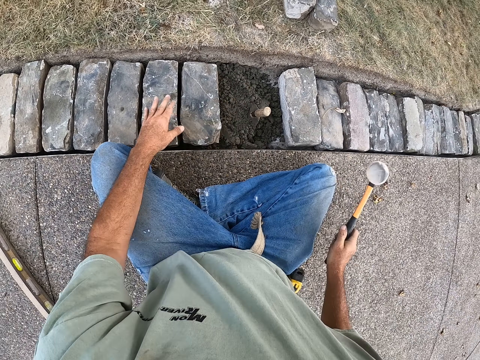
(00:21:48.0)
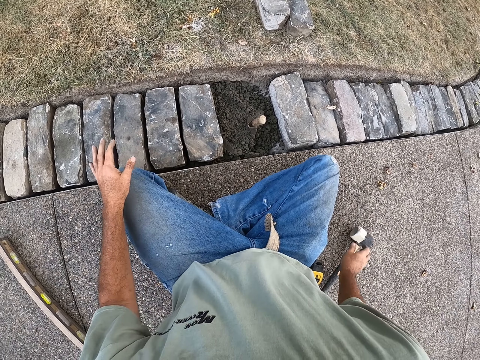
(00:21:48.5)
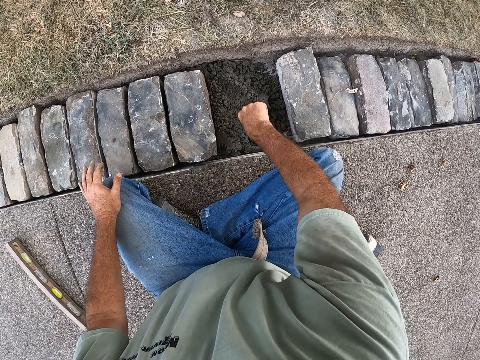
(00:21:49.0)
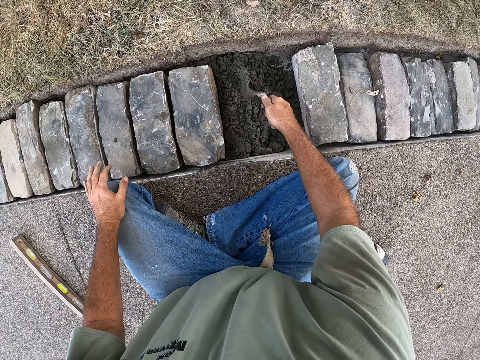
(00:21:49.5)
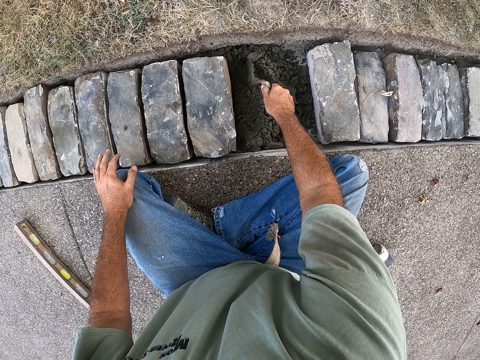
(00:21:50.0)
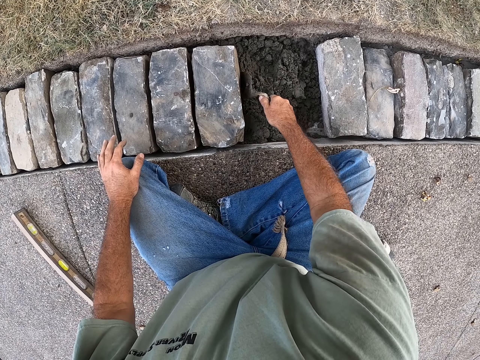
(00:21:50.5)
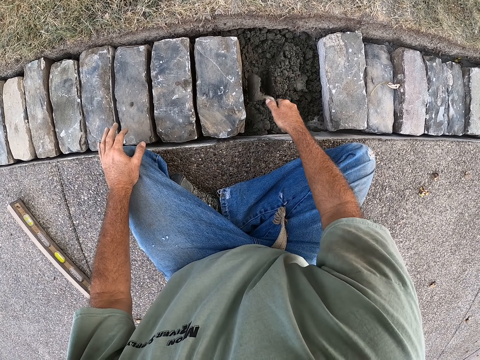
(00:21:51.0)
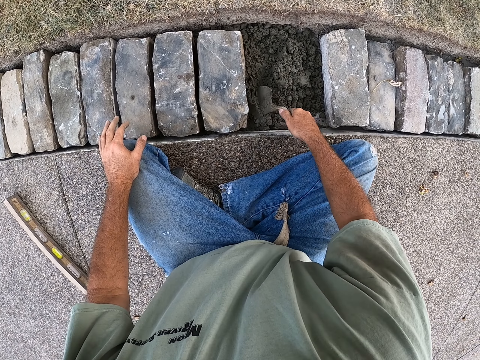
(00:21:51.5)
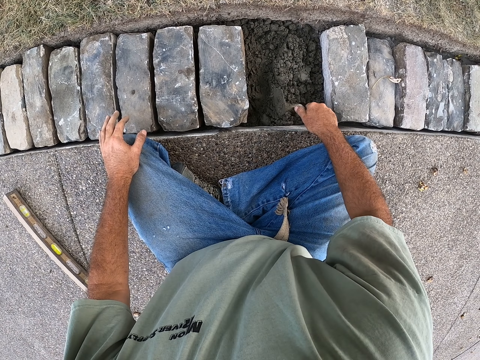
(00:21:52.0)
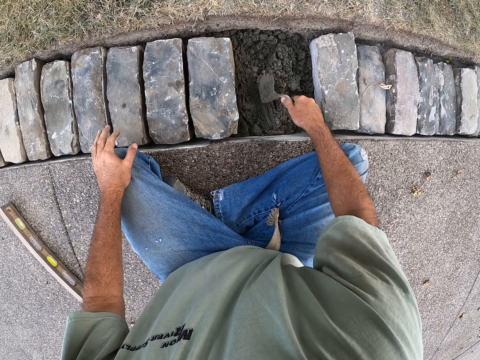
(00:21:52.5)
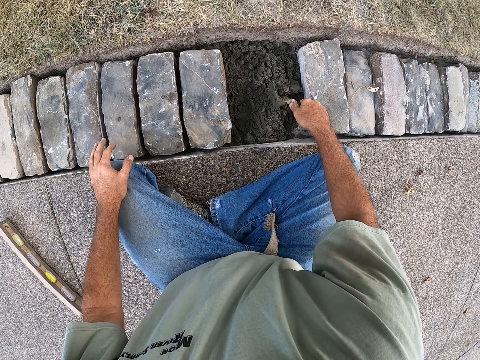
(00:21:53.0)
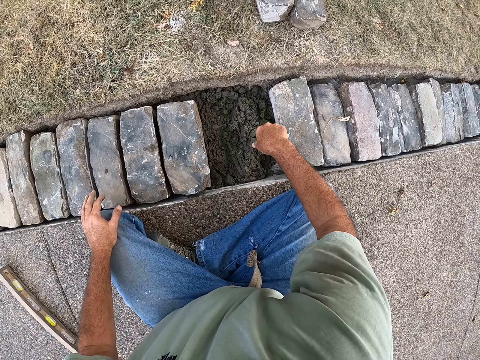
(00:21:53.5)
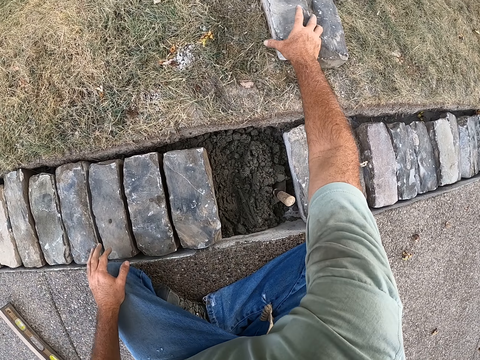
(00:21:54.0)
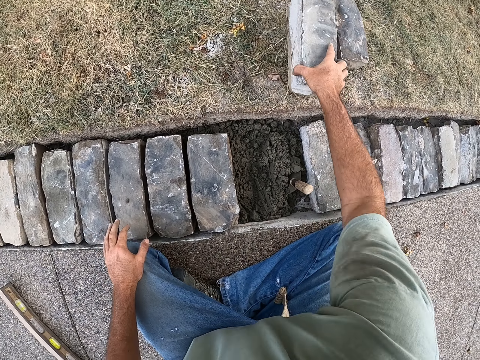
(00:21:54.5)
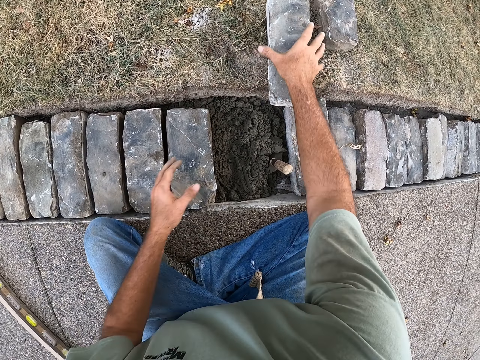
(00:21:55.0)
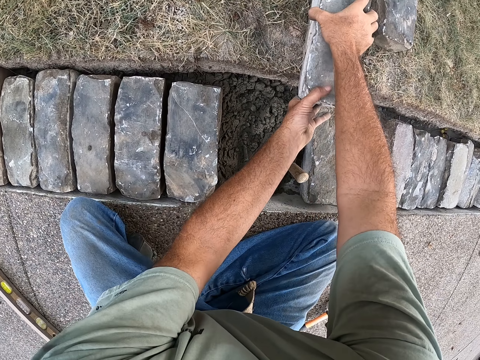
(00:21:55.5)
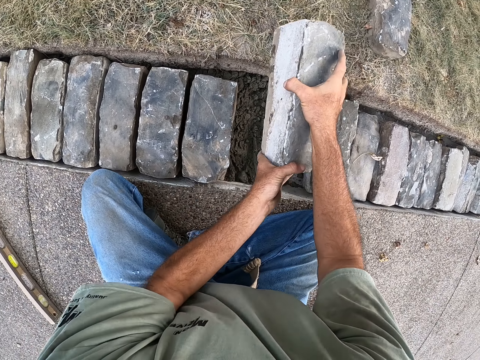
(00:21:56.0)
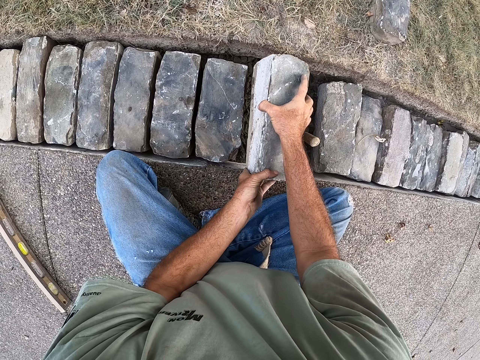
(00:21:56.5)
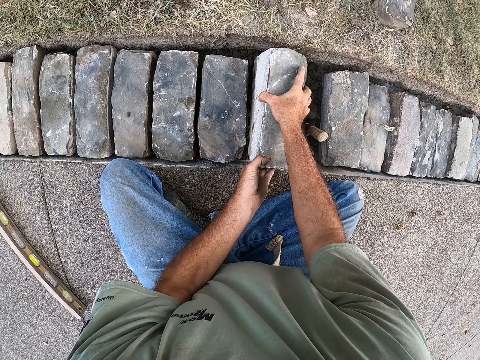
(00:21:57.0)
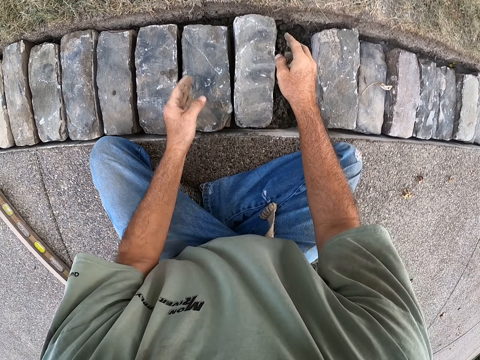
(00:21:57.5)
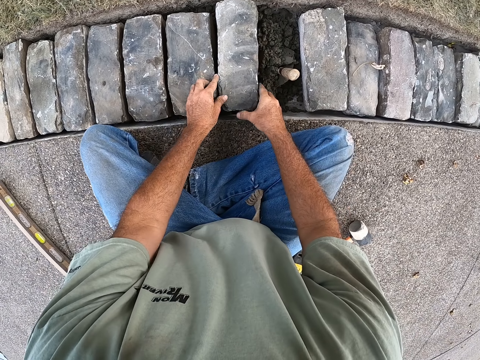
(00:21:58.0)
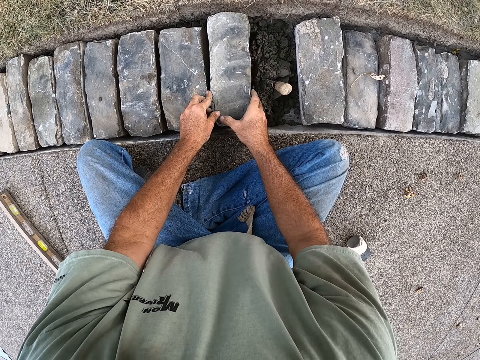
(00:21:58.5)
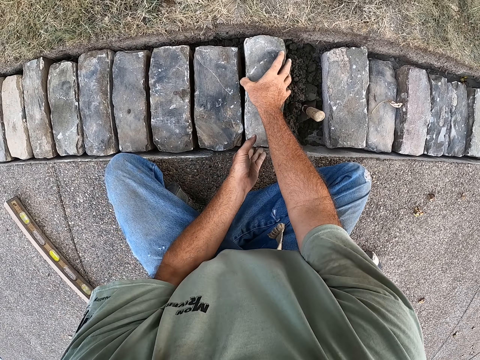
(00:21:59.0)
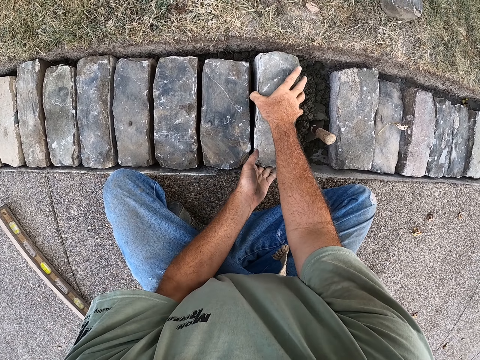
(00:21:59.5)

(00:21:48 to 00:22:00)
The camera wearer drops the hammer on the ground. They pull a trowel from the ballast. They spread the soil with the brick trowel. They level the ballast with the trowel. They pull a concrete block from the ground with the right hand. They hold the concrete block with both hands. They drop the concrete block on the ballast in the hole.

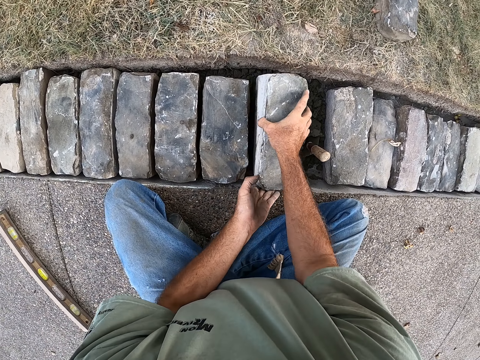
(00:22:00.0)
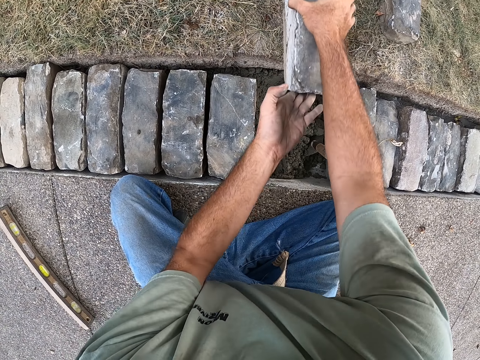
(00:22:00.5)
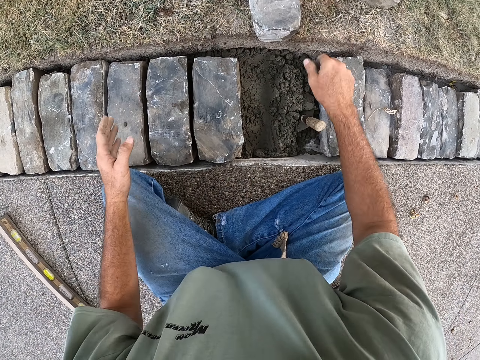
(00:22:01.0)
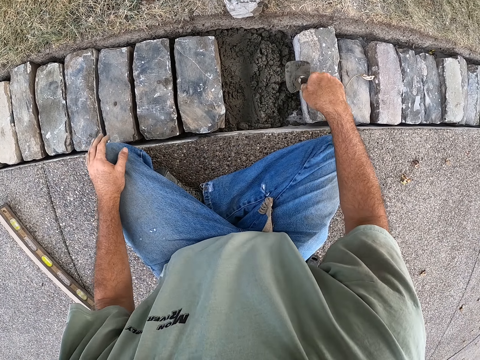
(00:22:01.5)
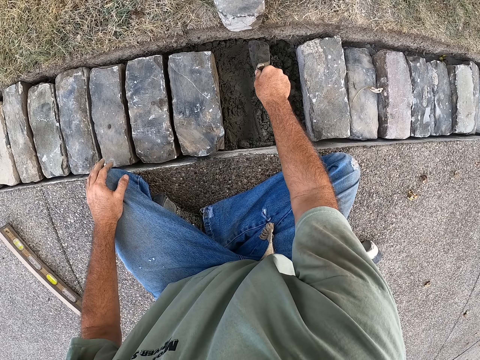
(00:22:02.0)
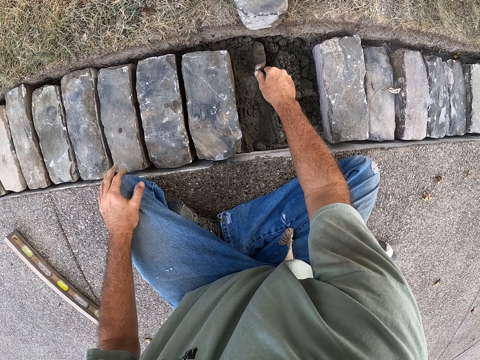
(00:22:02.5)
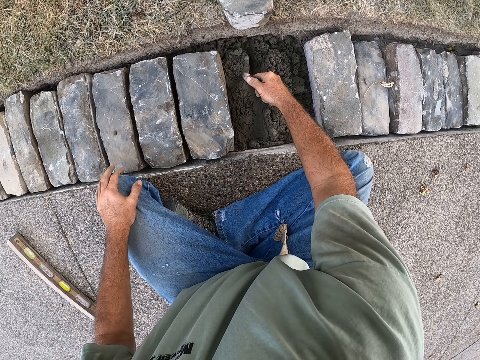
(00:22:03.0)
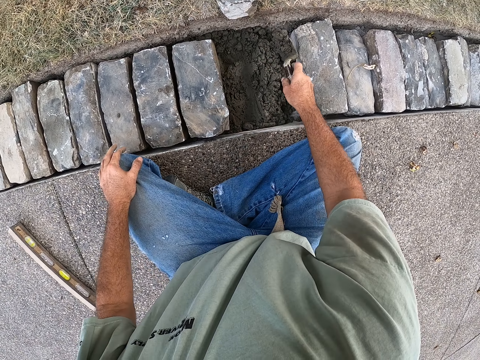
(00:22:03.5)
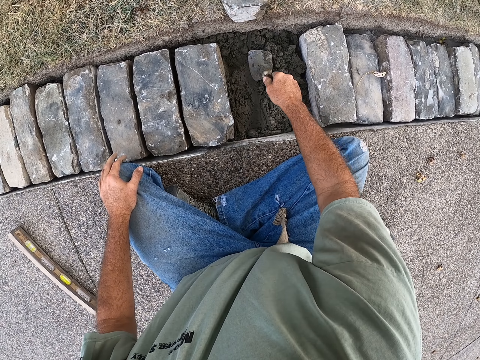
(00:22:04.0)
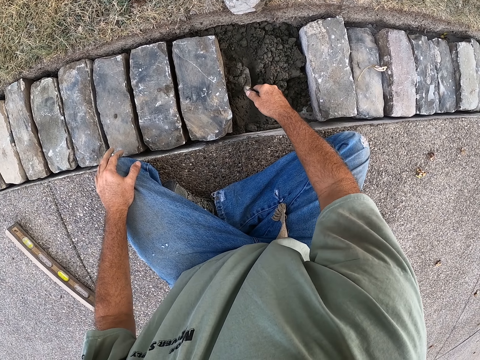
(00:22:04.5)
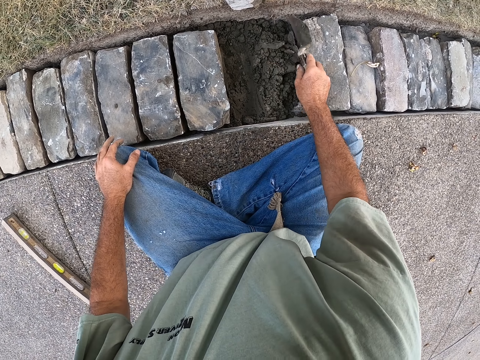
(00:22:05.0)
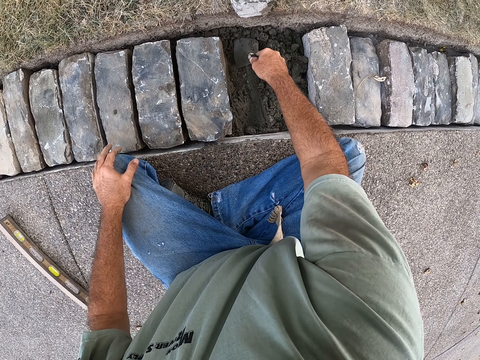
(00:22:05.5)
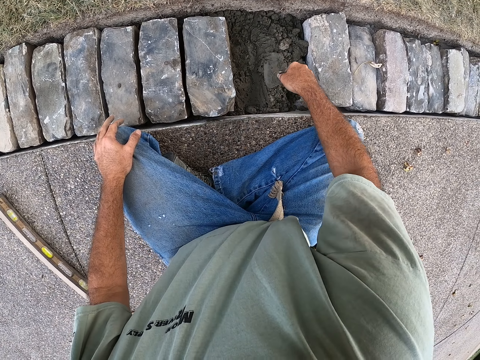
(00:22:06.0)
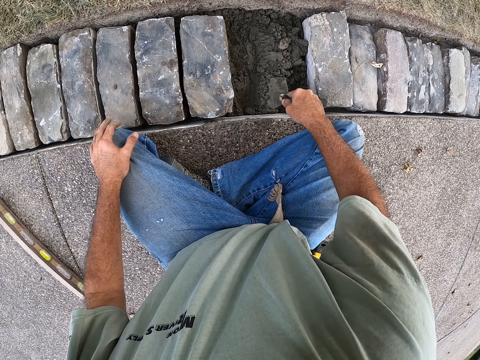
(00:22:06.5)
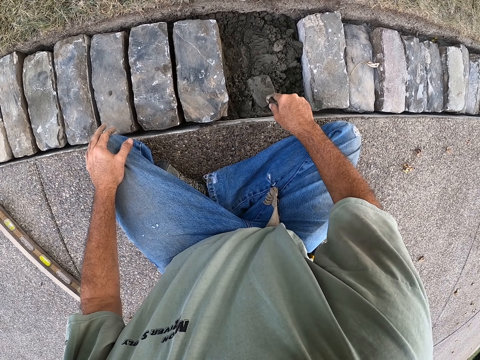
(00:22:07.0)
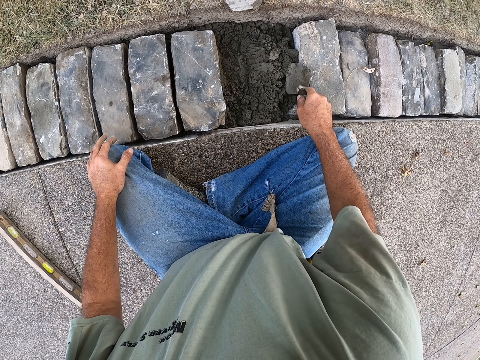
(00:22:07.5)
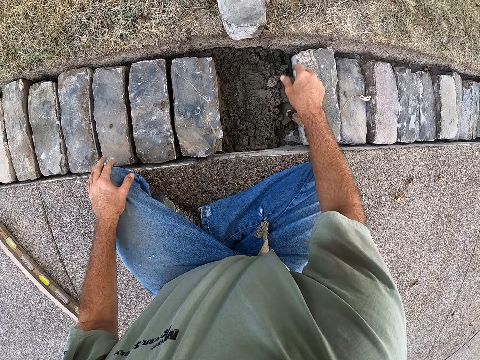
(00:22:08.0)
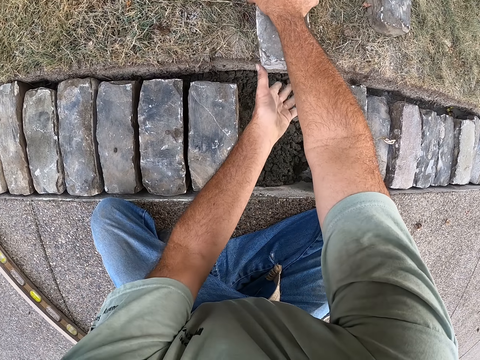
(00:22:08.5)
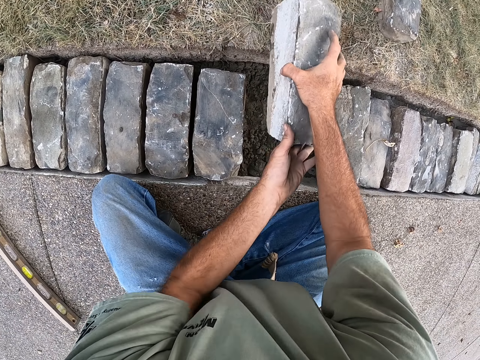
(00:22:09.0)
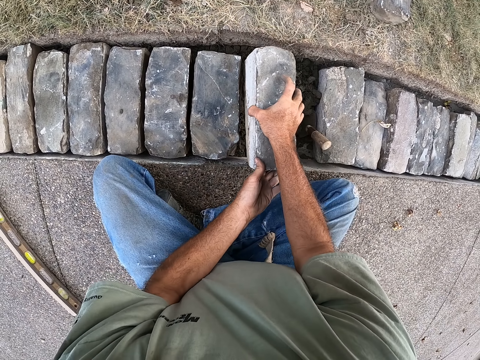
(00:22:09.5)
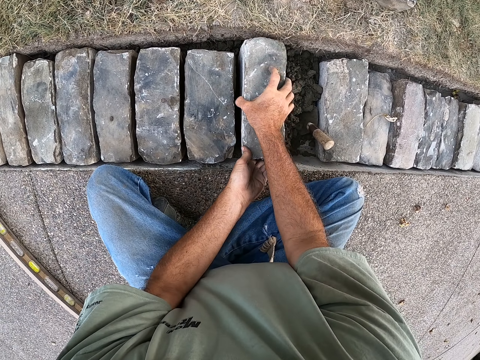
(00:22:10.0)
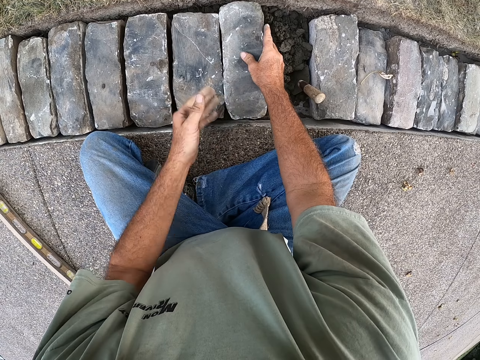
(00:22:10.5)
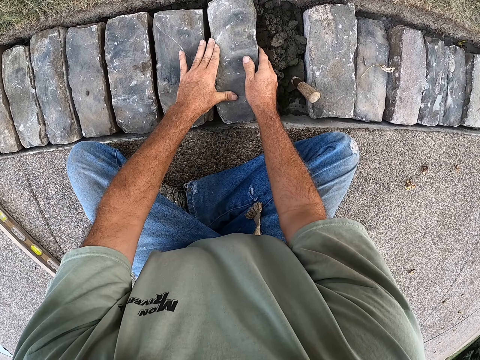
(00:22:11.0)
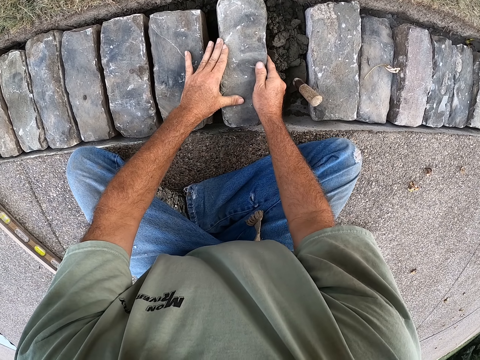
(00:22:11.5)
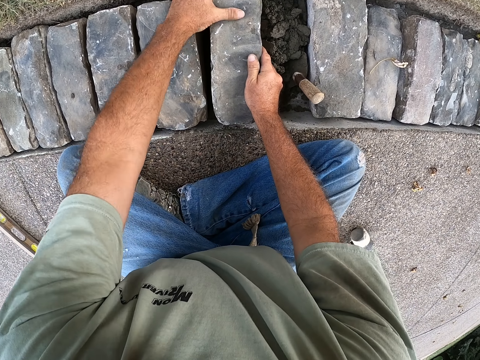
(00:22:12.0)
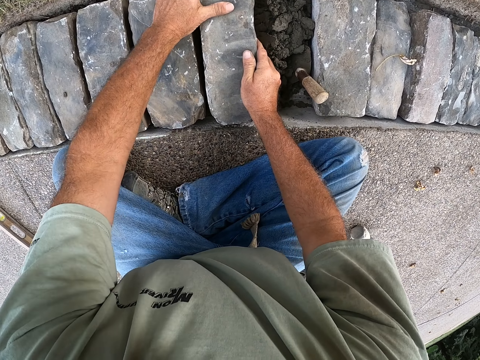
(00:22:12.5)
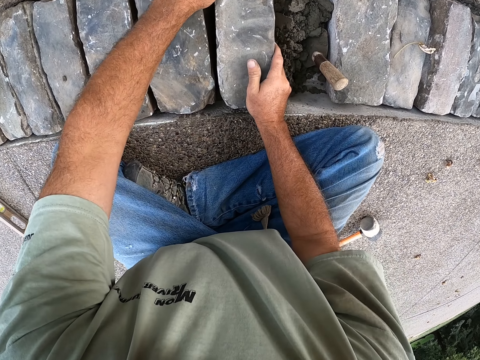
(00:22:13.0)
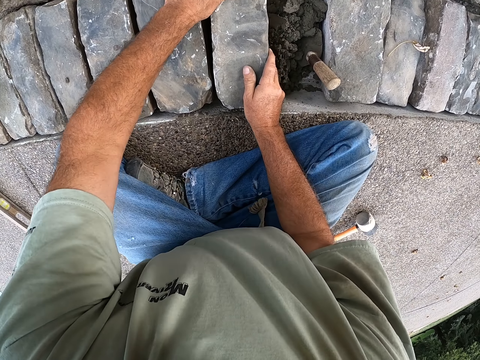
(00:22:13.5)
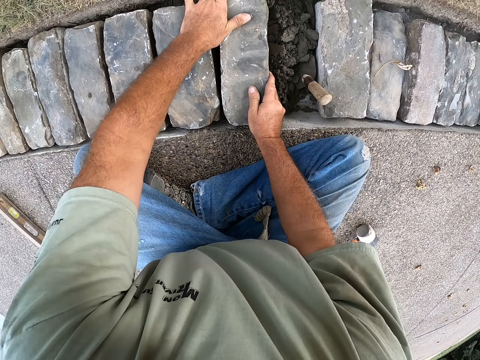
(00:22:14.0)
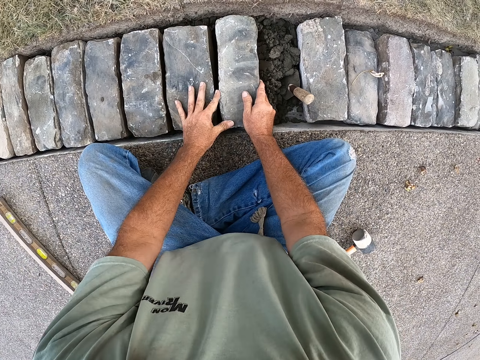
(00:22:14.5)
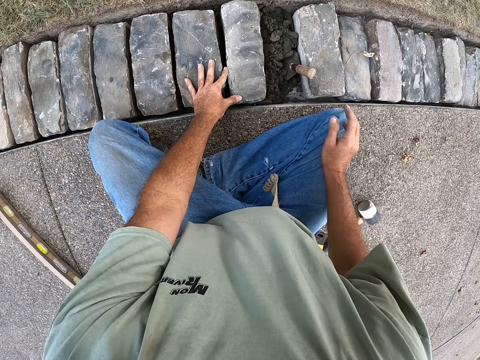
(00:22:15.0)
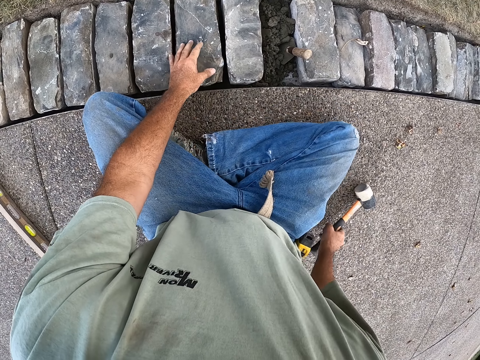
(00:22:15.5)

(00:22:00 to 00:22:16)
The camera wearer picks the concrete block from the ballast and puts aside the concrete block. They pull a trowel from the ballast. They pick the ballast with the trowel and put the ballast aside with the trowel. They spread the soil with the brick trowel. They pick the ballast with the trowel and put the ballast aside with the trowel. They level the ballast with the trowel. They put the trowel on the ballast. They pull a concrete block with both hands. They drop the concrete block on the ballast in the hole. They fix the concrete block with both hands.
